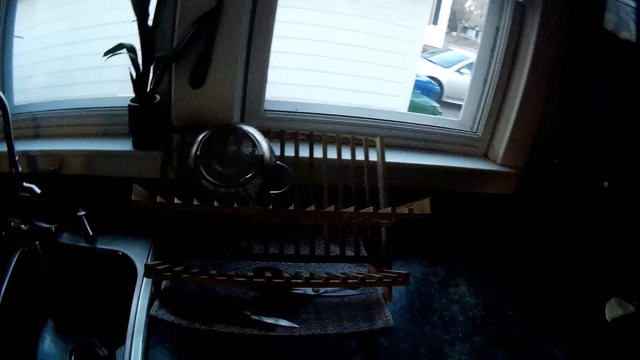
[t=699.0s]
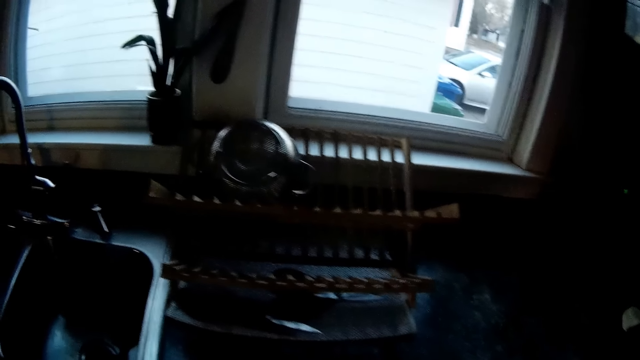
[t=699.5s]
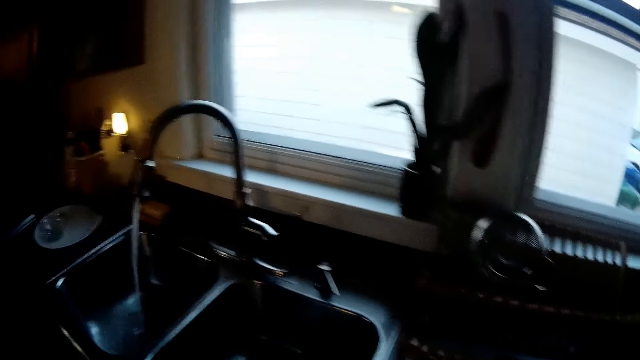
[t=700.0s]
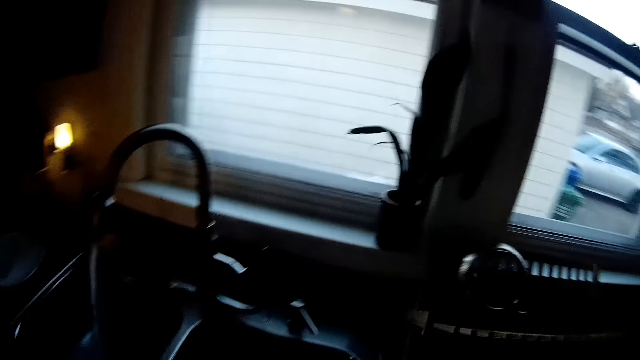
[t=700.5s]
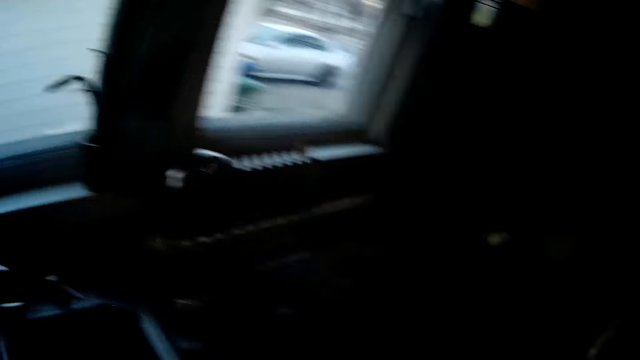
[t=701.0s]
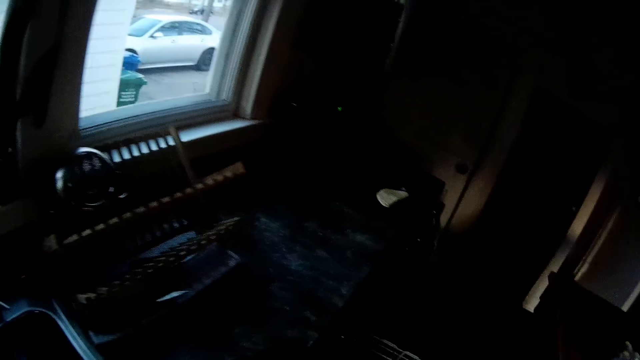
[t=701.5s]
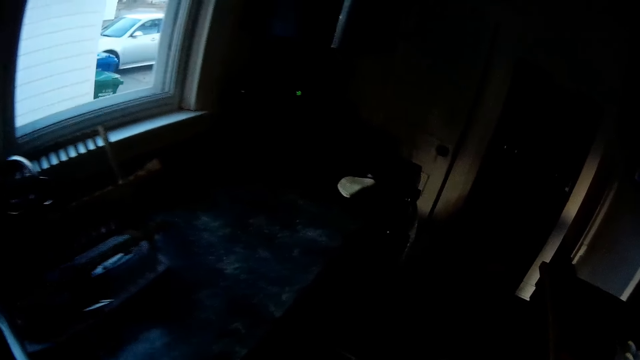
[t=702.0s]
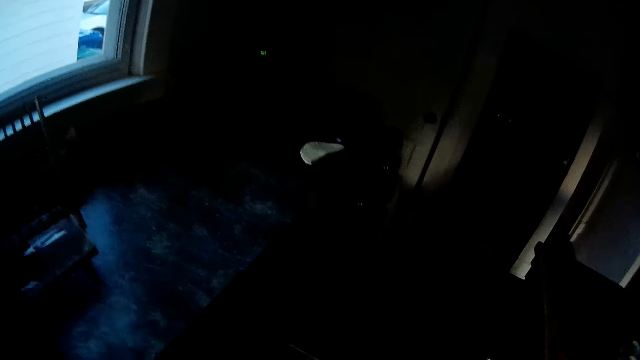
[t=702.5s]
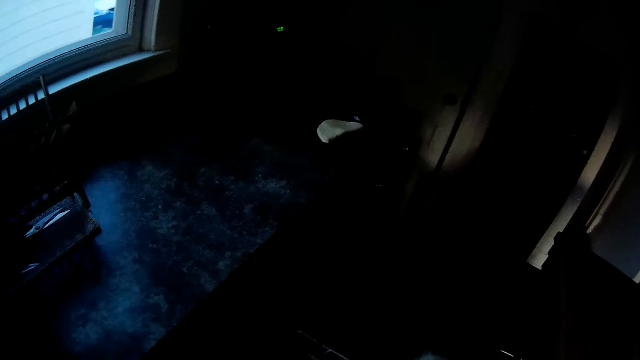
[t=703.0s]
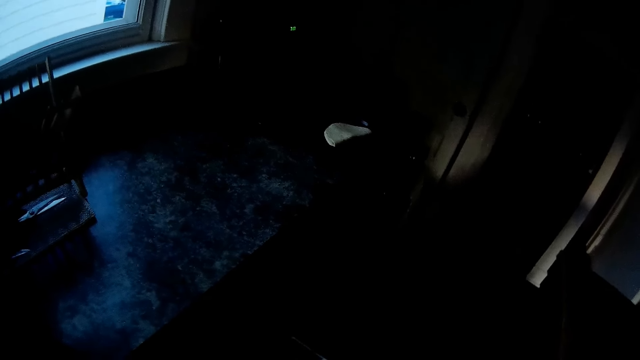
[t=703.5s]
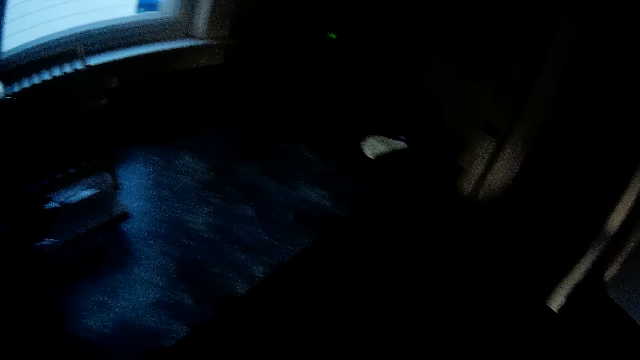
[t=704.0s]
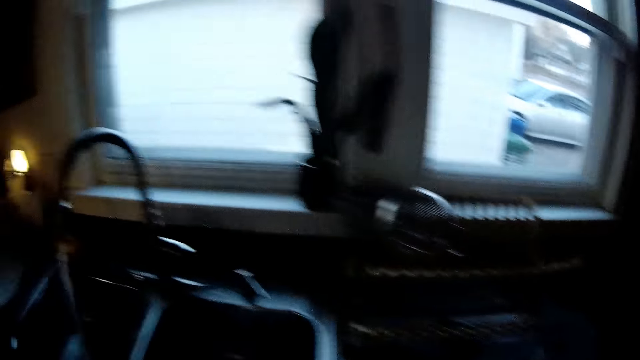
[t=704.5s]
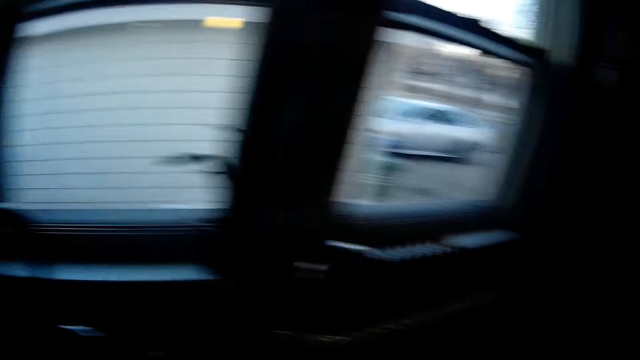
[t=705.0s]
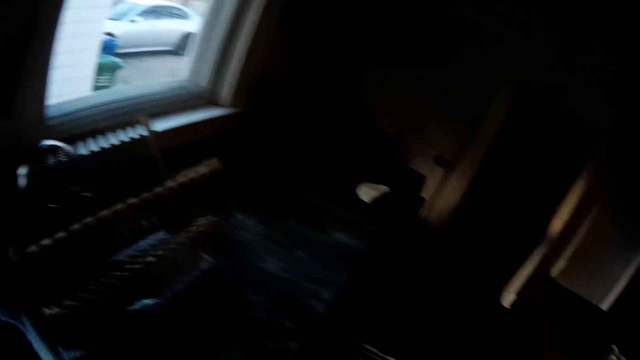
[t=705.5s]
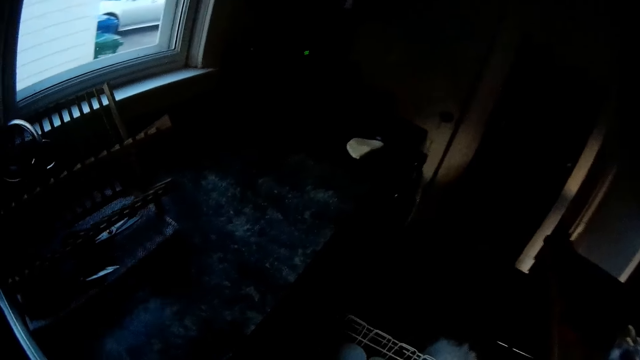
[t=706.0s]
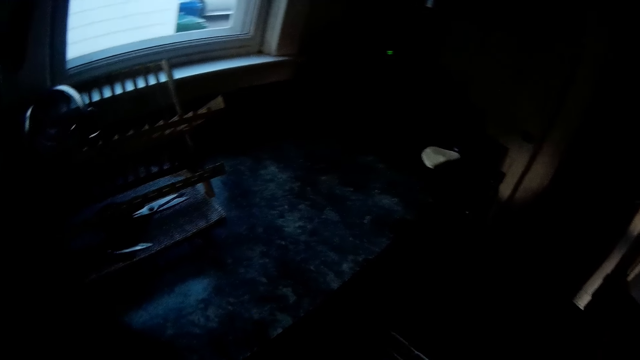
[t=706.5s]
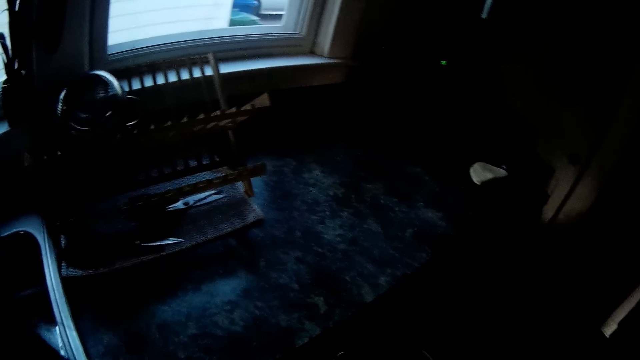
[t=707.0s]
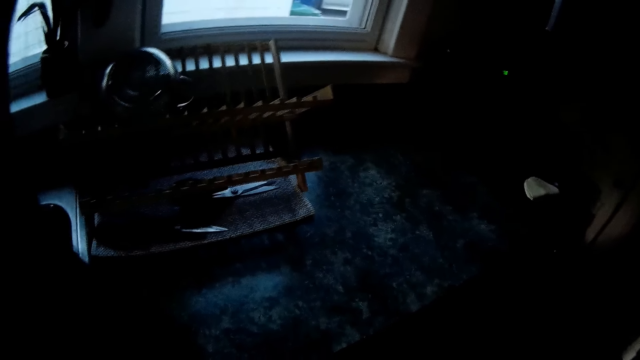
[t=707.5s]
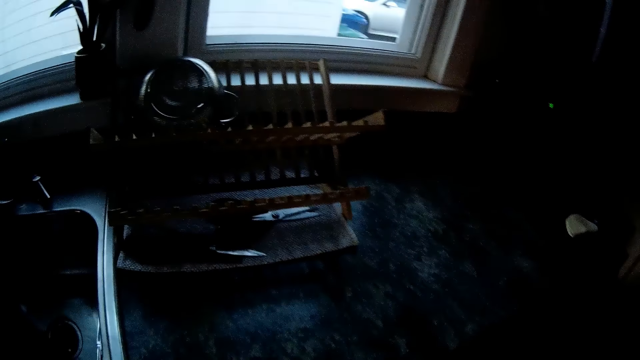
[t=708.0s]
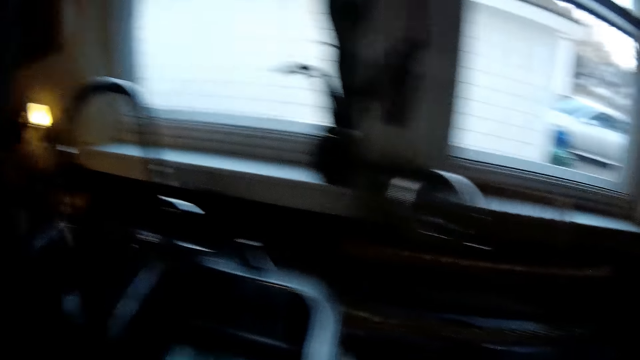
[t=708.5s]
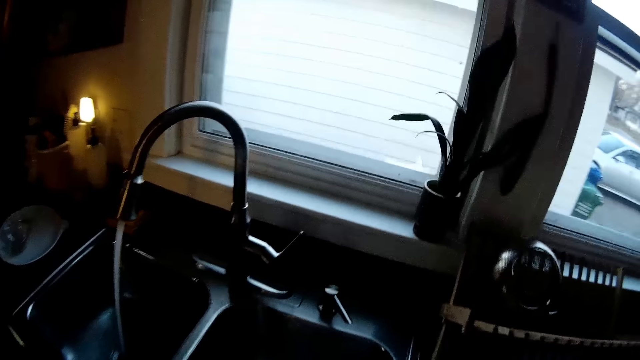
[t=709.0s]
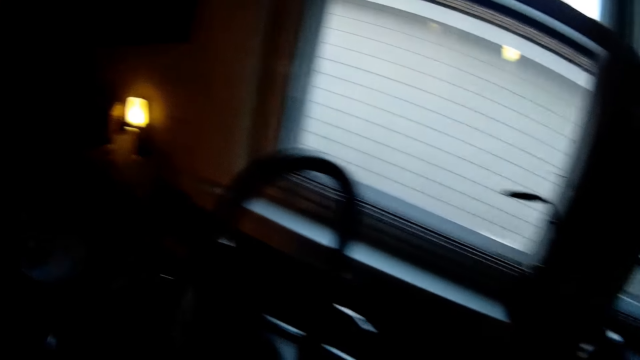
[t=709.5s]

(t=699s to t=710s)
The camera wearer looks around. They pick up a cup from the sink. They drop the cup in the sink. They walk.

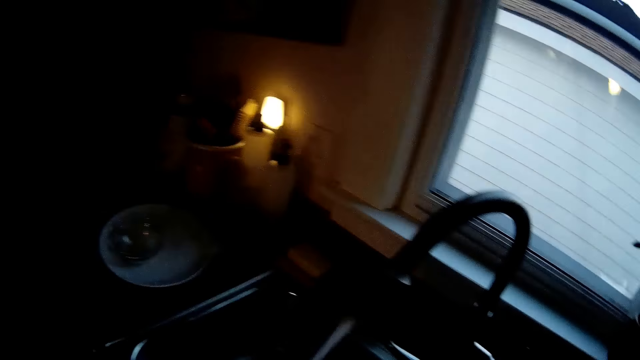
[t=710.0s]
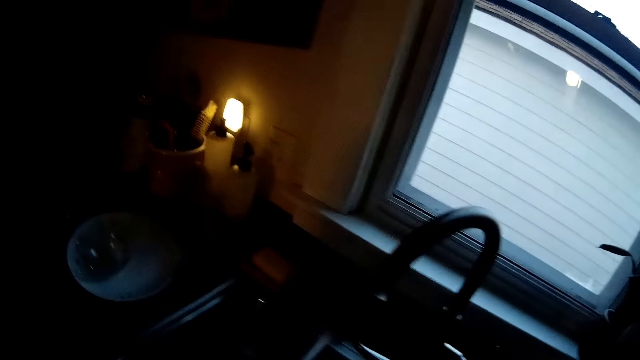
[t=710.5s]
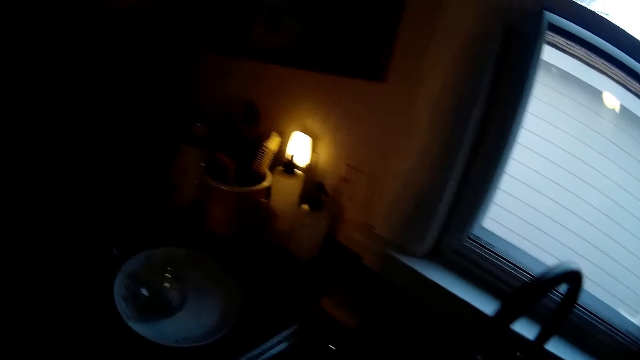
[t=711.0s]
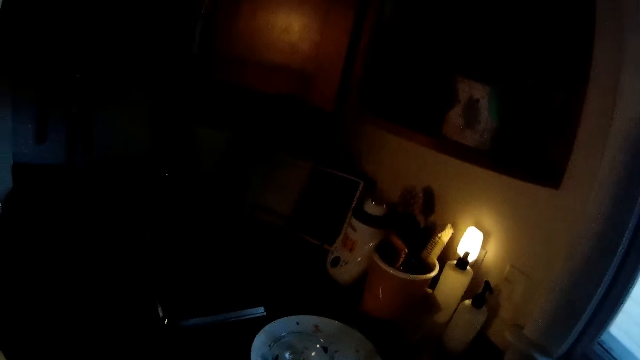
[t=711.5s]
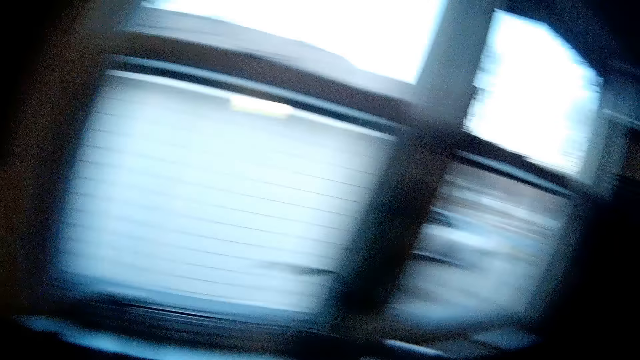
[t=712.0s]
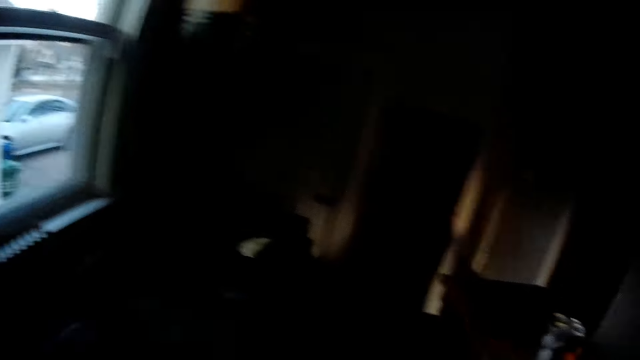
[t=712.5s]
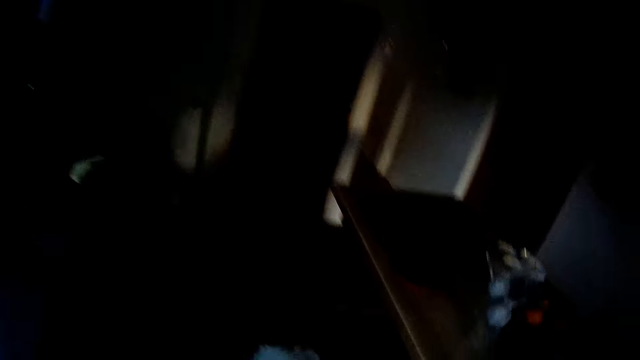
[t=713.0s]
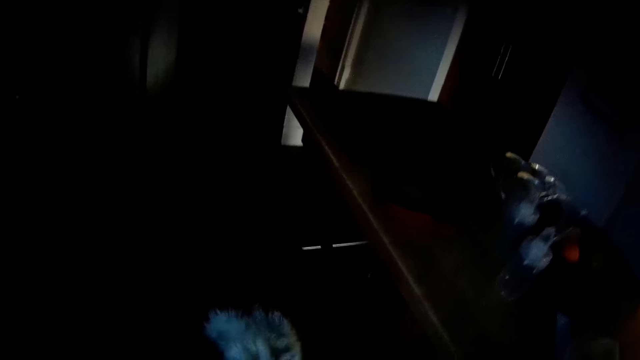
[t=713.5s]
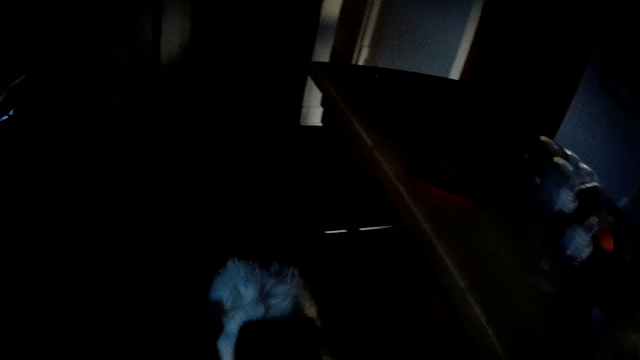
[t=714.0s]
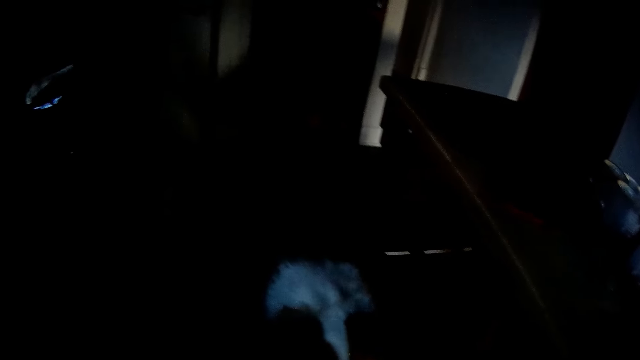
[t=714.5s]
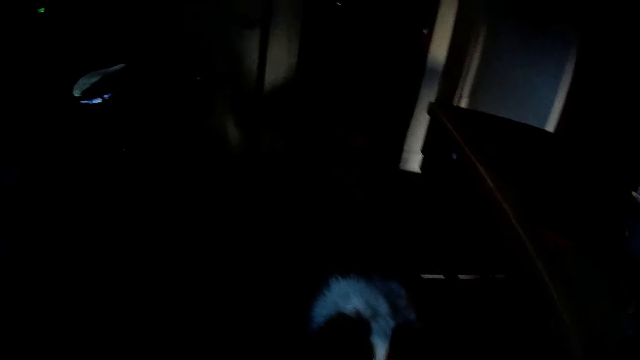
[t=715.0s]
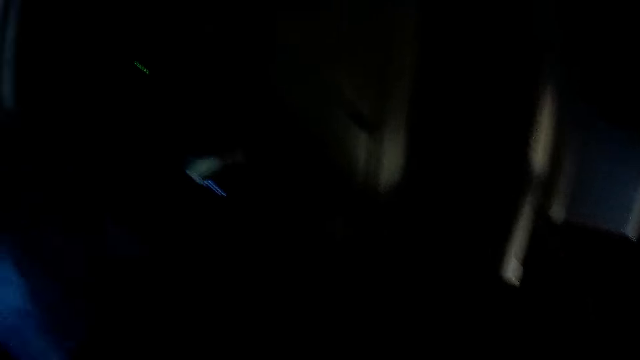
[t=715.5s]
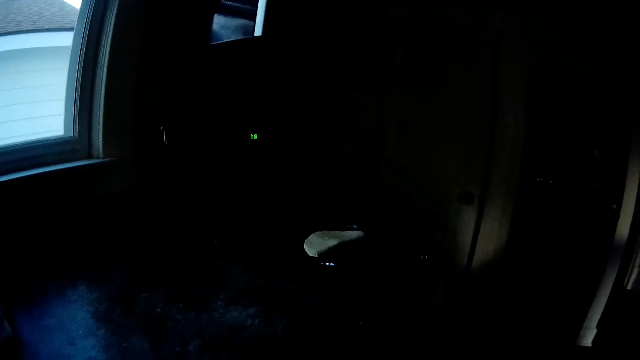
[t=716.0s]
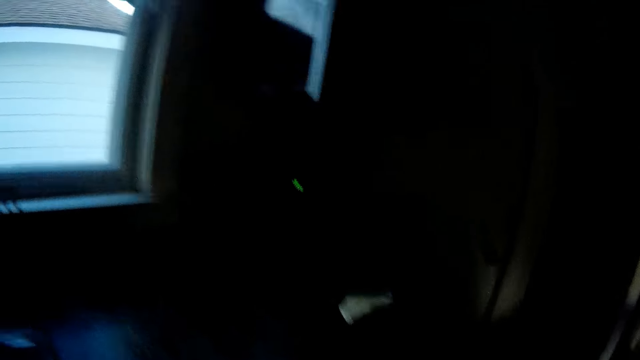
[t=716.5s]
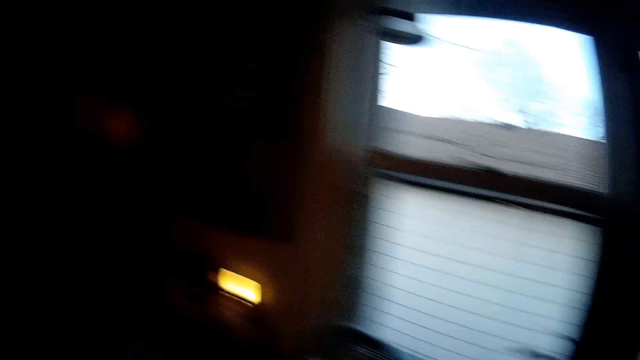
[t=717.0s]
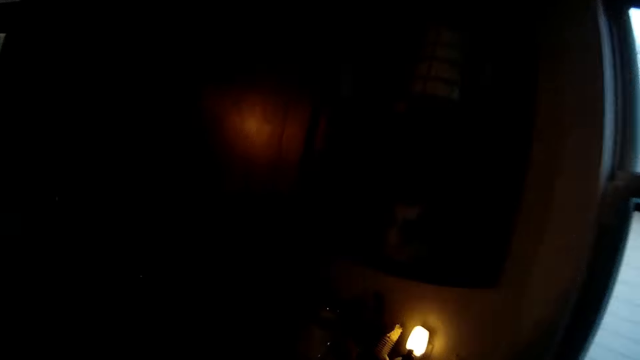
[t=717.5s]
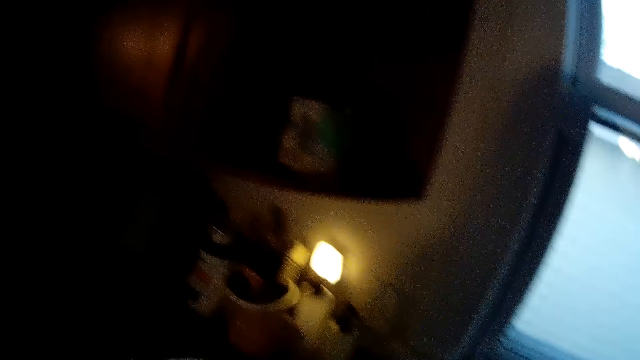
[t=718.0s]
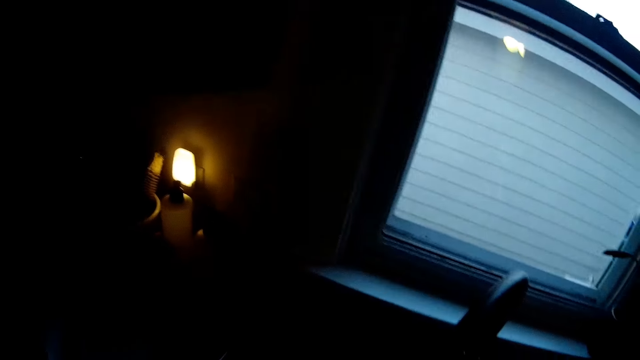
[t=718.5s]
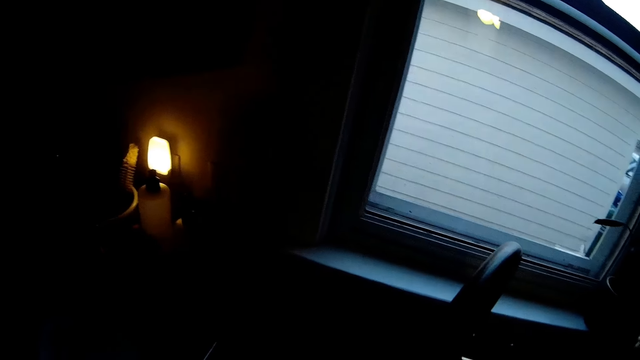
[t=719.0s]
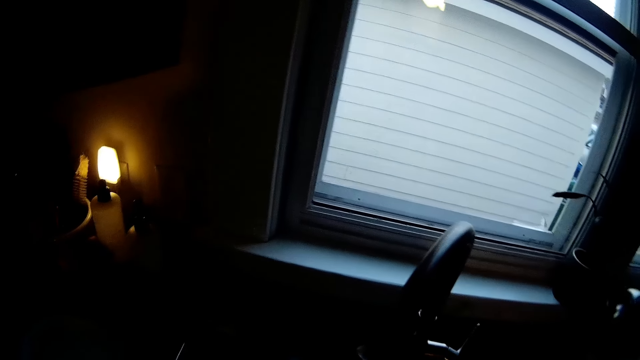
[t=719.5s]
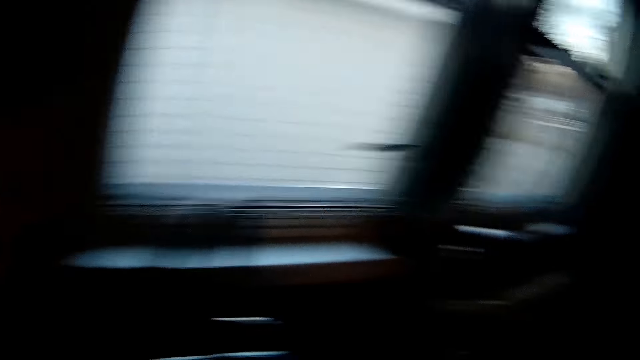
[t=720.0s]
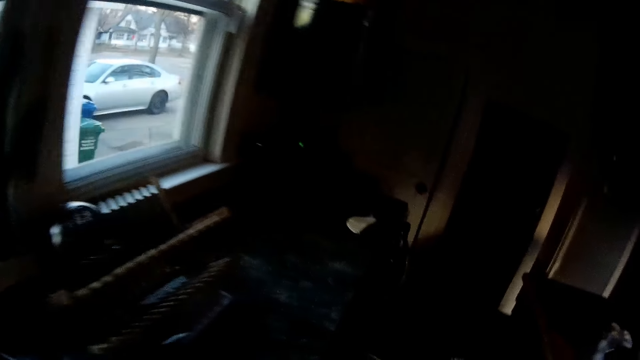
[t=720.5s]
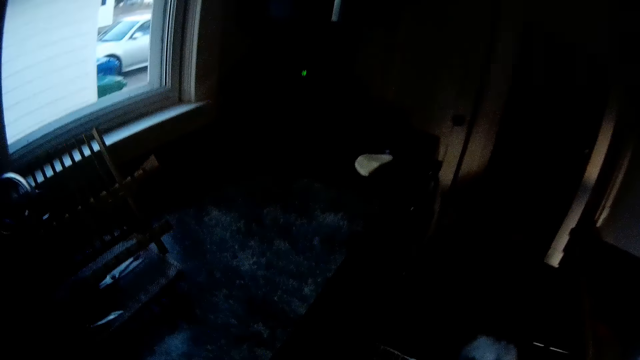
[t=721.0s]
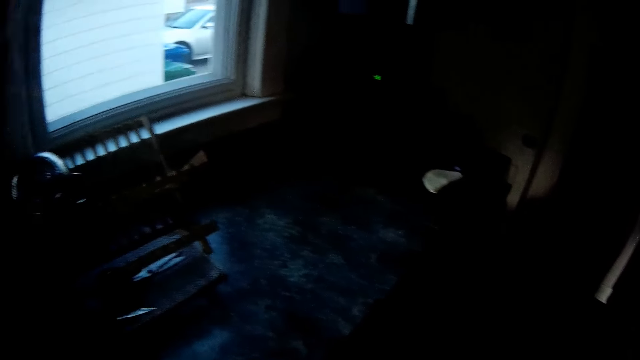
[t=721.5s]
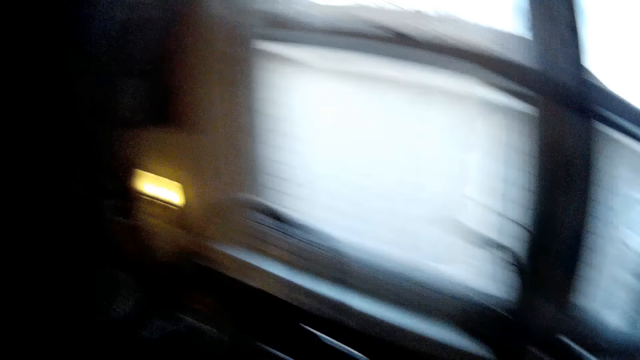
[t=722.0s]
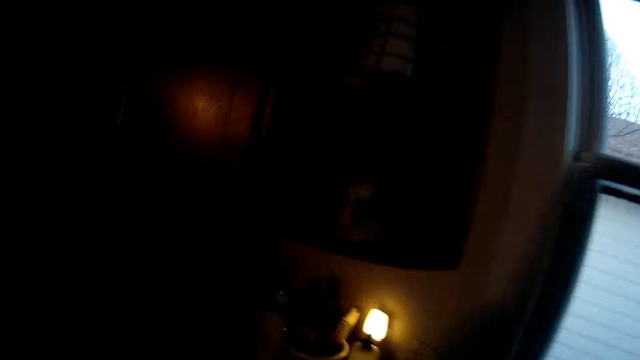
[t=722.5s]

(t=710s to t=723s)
The camera wearer looks around. They speak to the dog.
